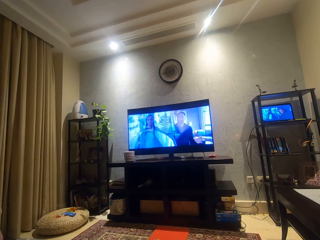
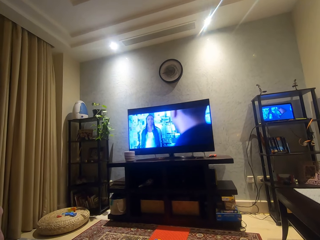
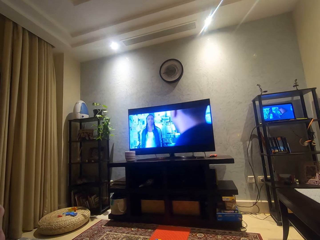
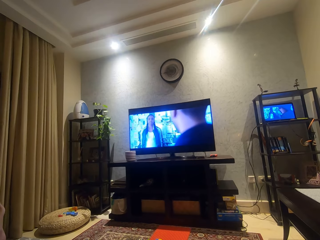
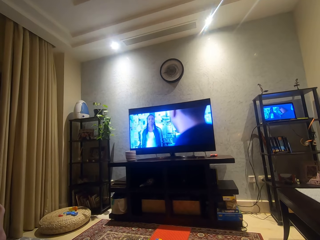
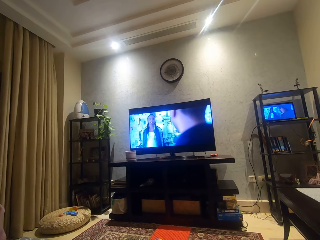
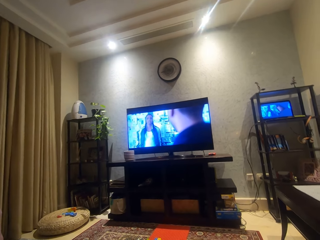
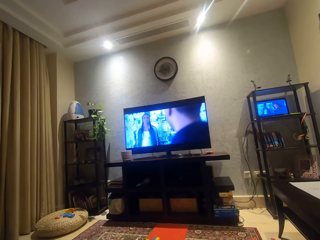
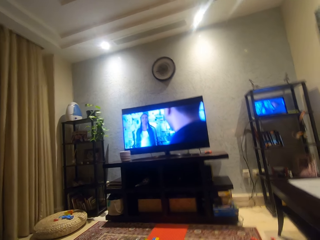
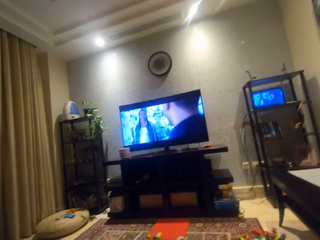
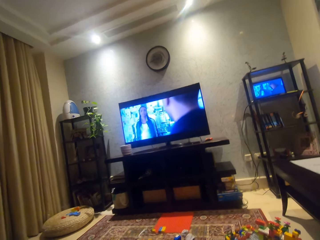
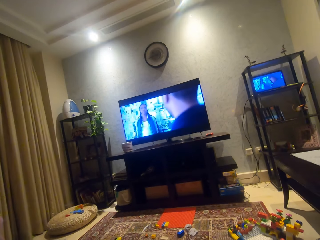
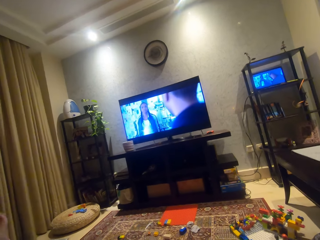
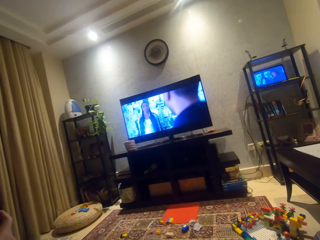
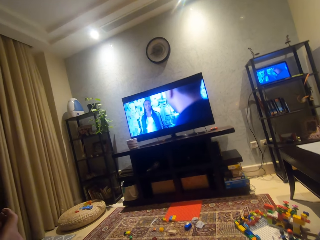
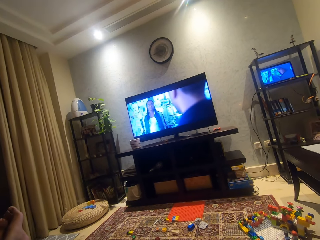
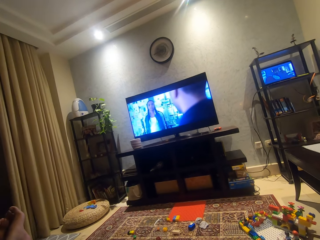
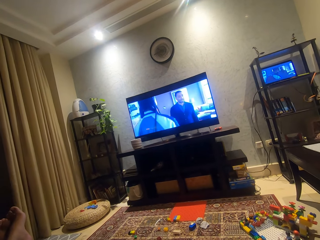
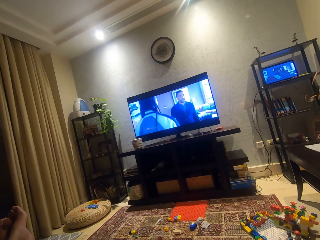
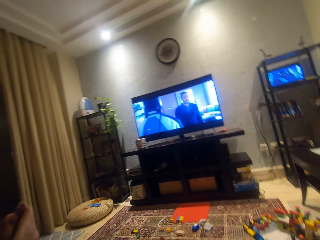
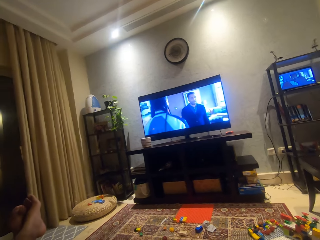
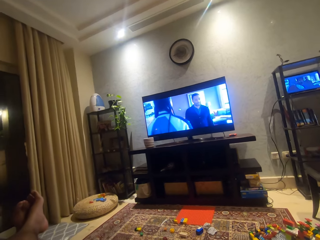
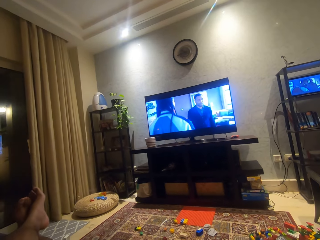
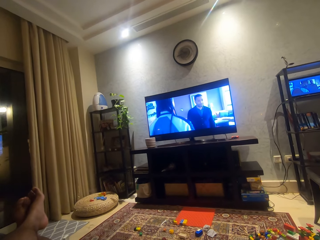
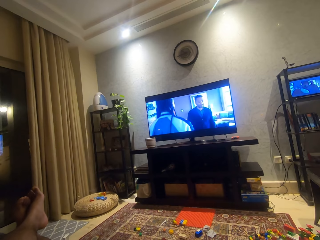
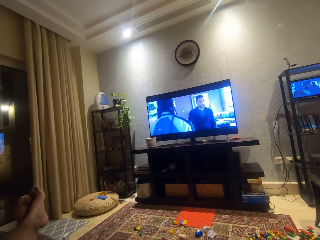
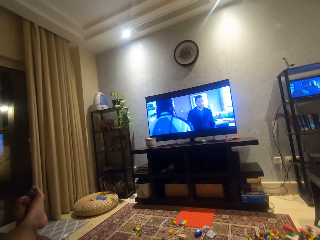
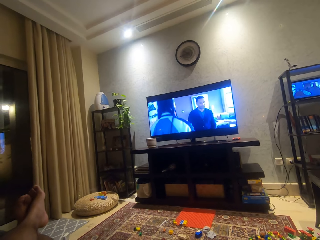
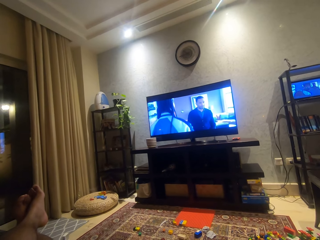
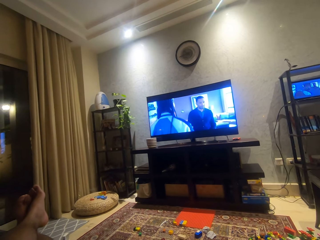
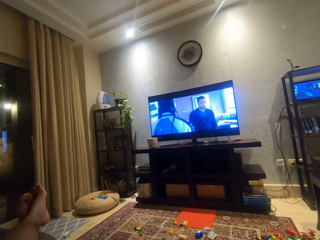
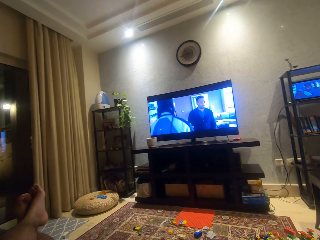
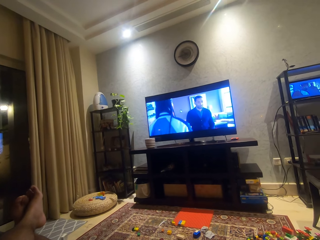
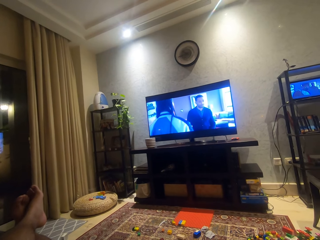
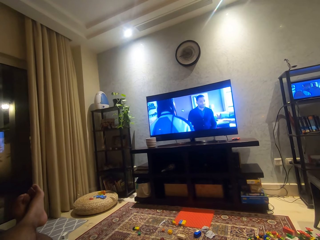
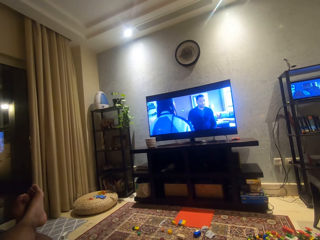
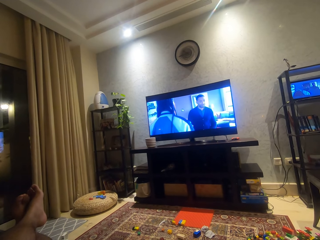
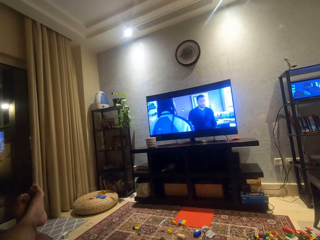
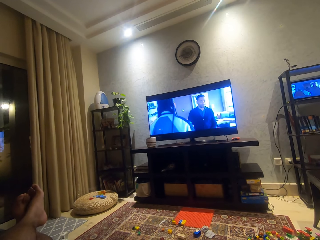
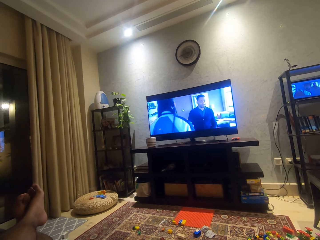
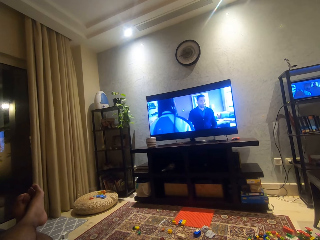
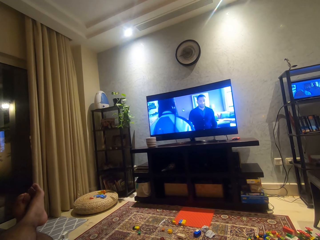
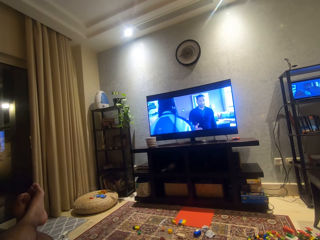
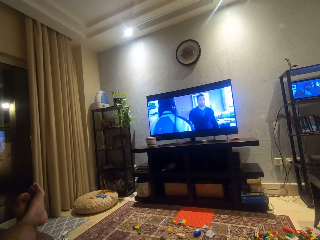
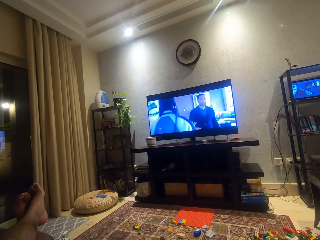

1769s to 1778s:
The camera wearer looks around.

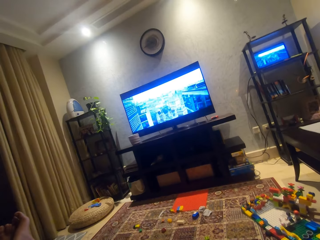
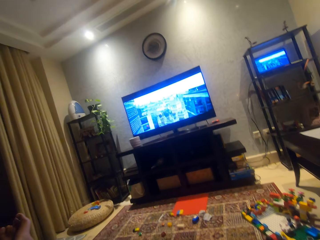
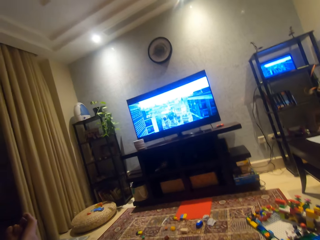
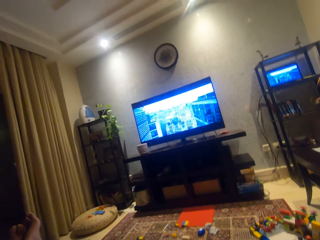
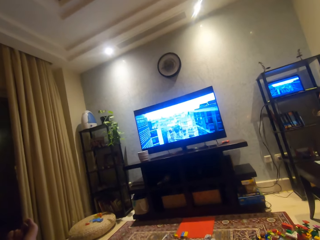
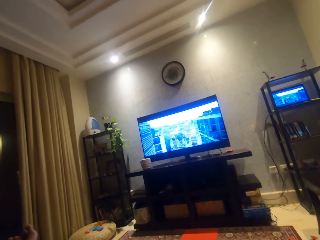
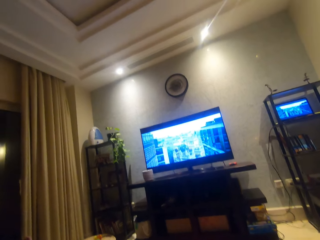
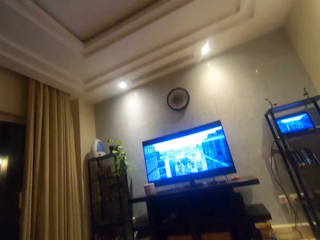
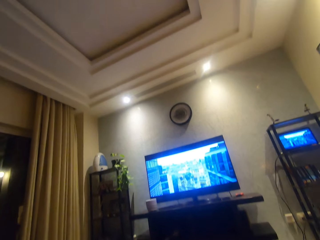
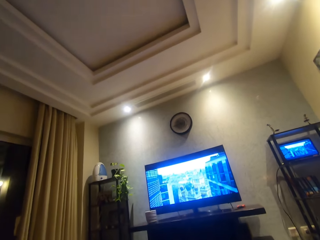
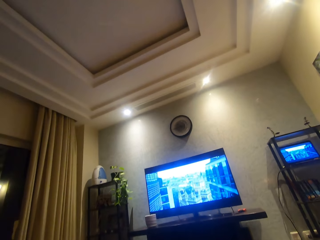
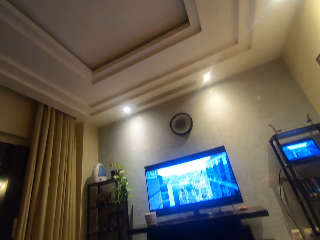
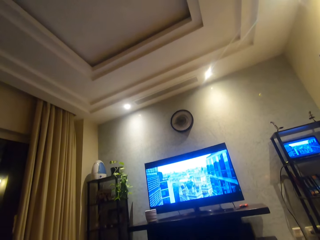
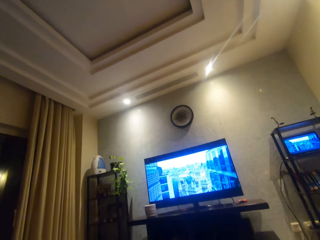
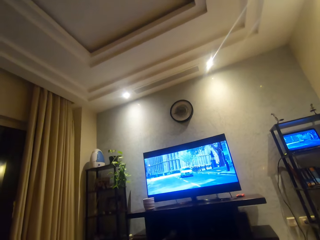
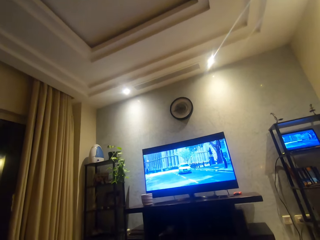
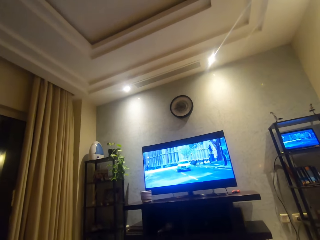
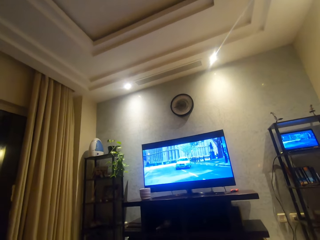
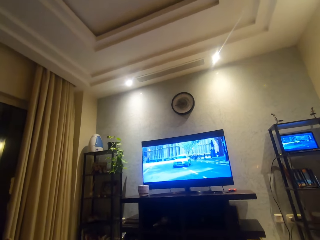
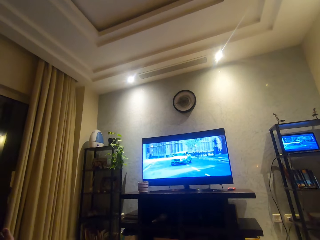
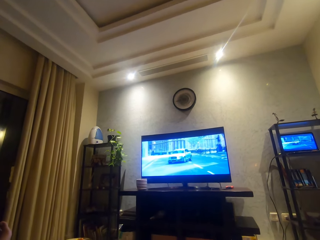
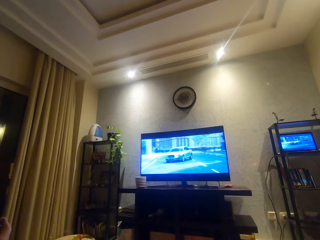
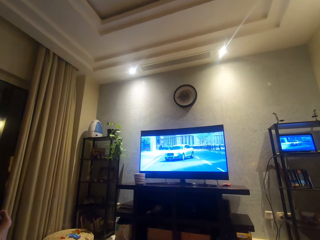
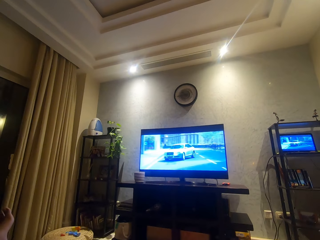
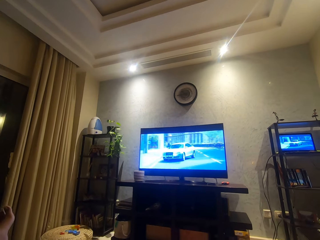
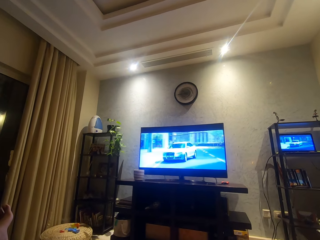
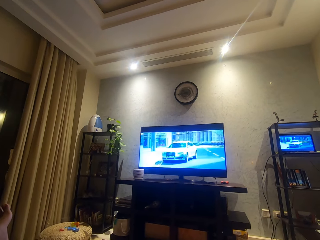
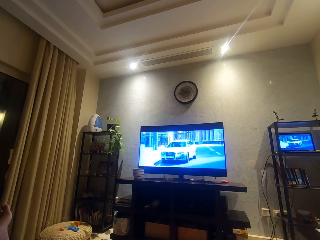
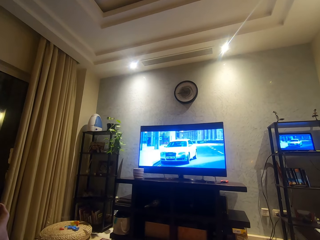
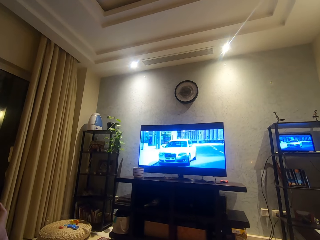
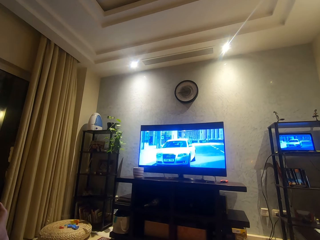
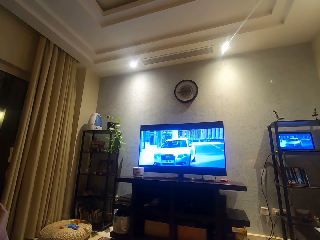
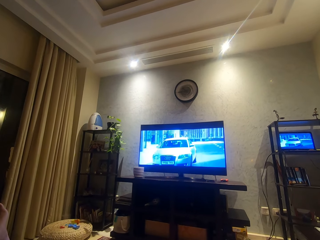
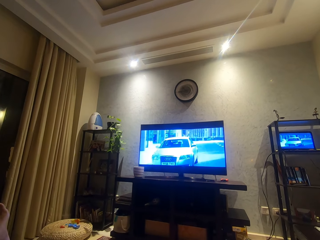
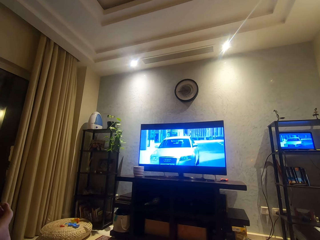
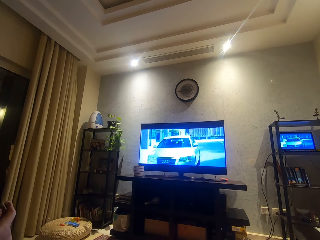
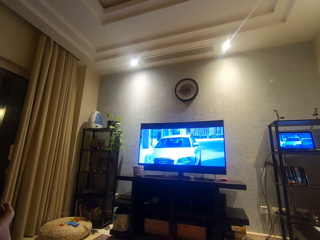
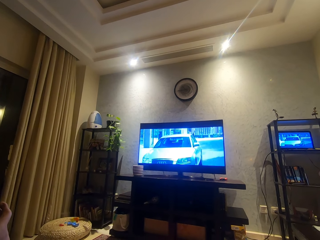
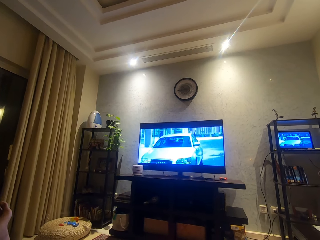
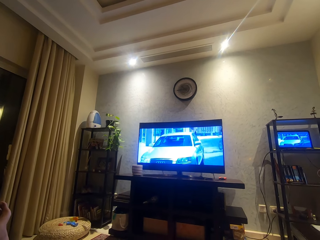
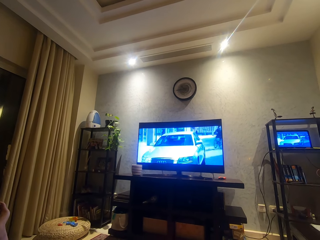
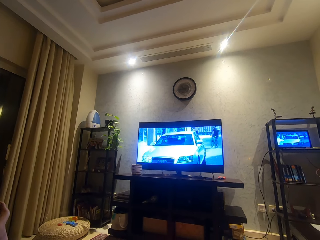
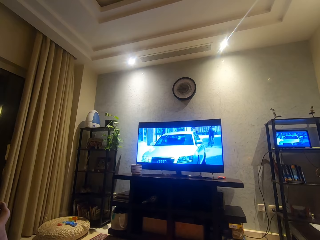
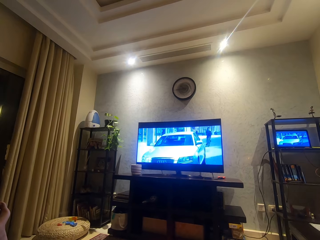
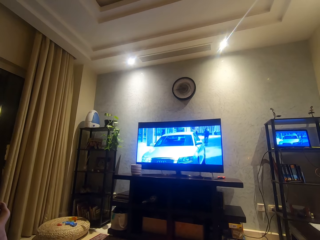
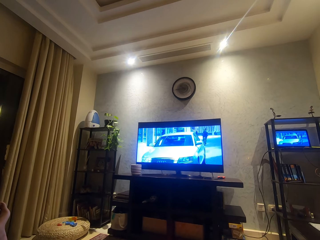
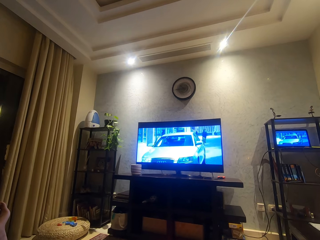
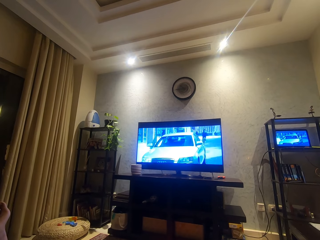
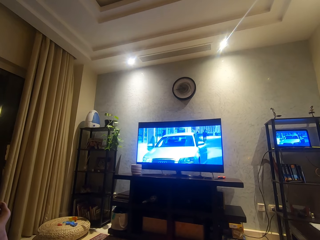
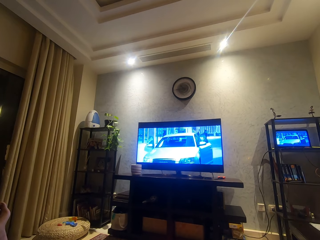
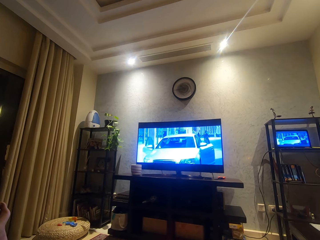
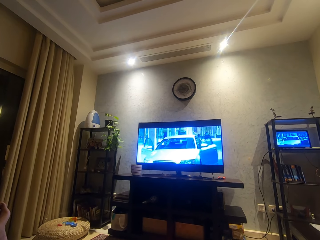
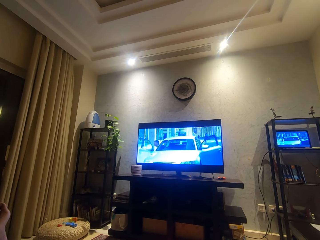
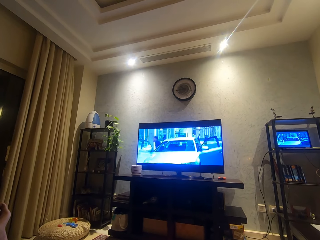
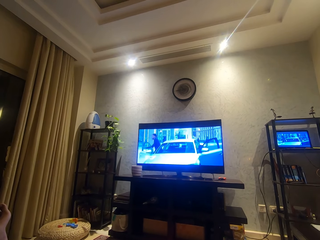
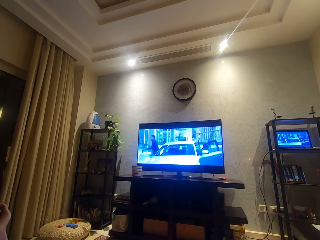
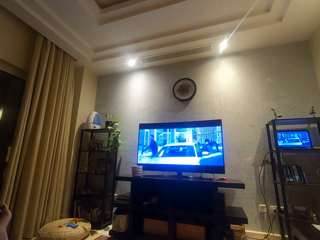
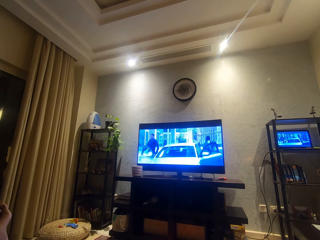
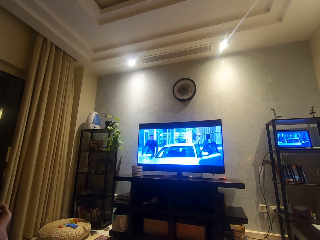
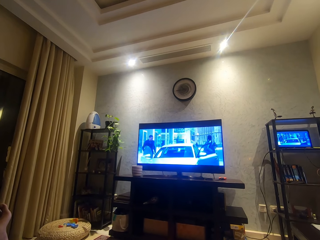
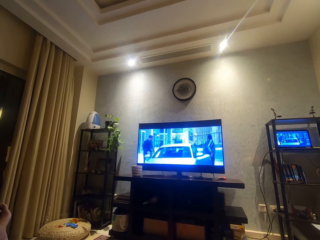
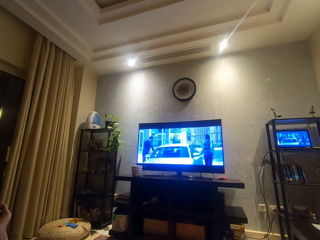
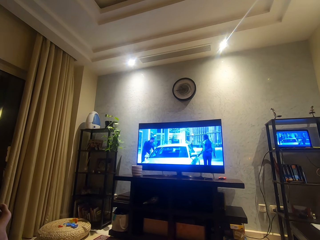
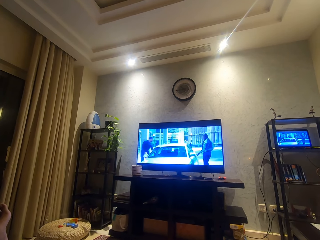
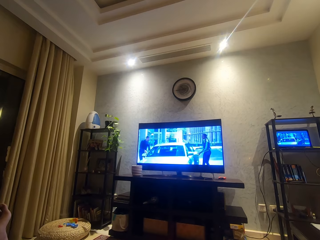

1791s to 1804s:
The camera wearer adjusts the camera. He moves his leg.
